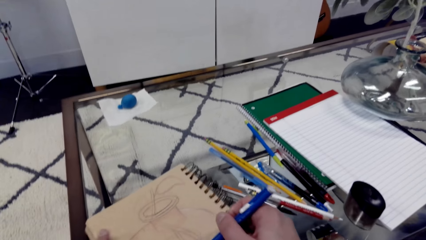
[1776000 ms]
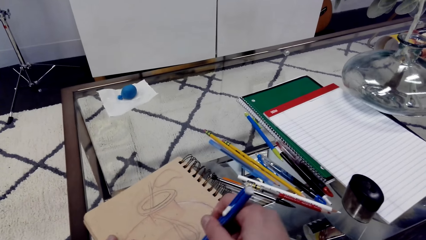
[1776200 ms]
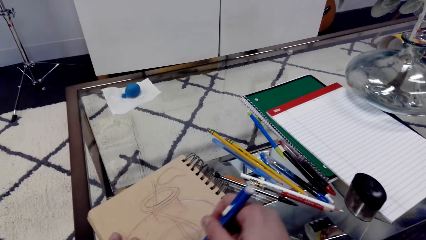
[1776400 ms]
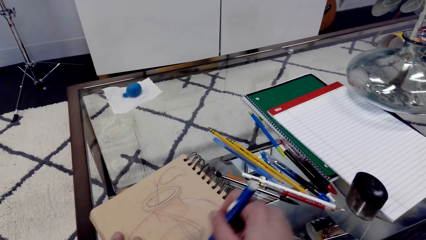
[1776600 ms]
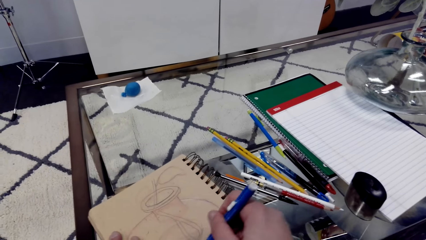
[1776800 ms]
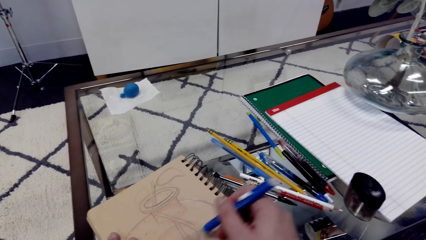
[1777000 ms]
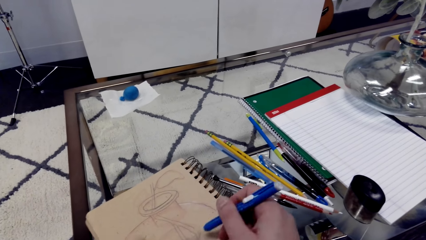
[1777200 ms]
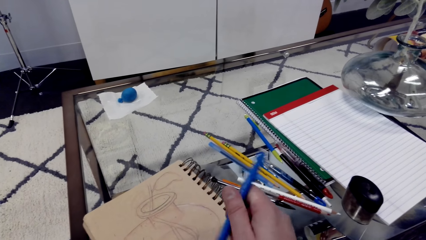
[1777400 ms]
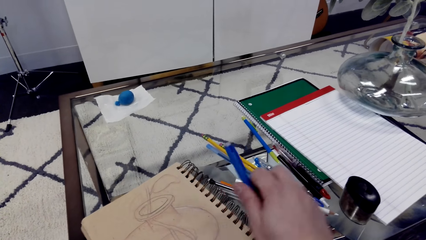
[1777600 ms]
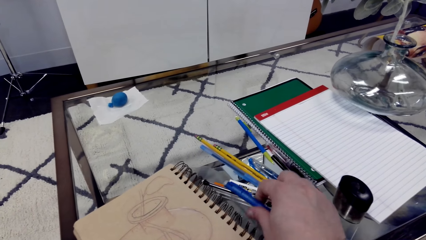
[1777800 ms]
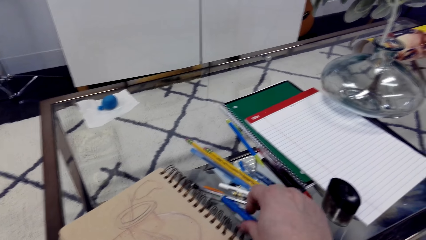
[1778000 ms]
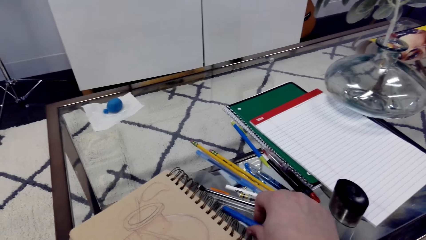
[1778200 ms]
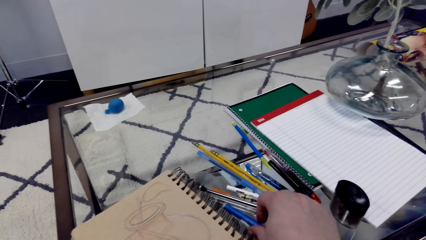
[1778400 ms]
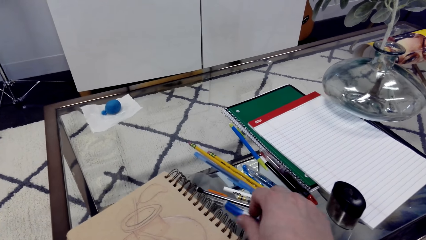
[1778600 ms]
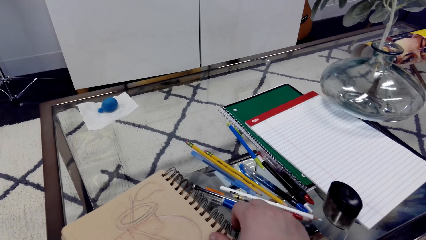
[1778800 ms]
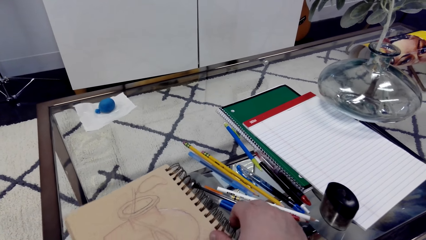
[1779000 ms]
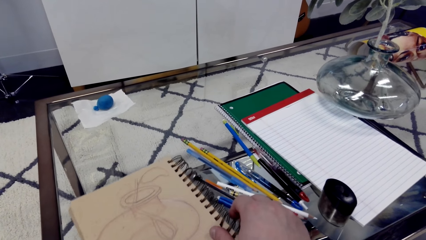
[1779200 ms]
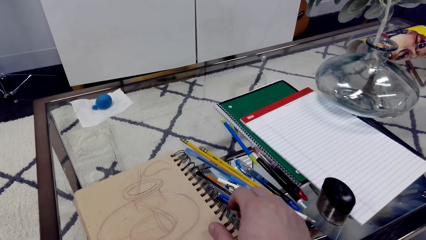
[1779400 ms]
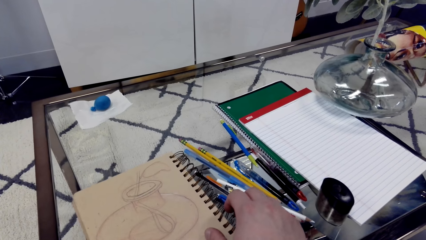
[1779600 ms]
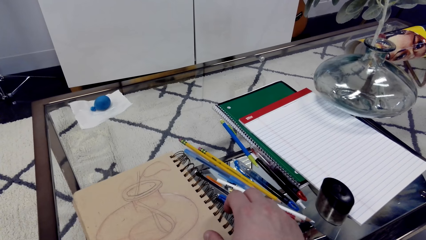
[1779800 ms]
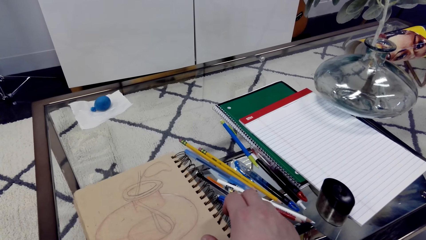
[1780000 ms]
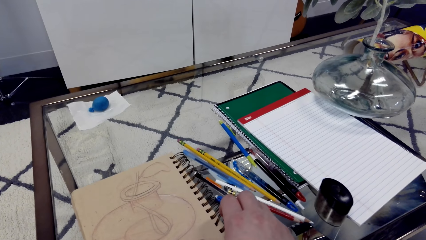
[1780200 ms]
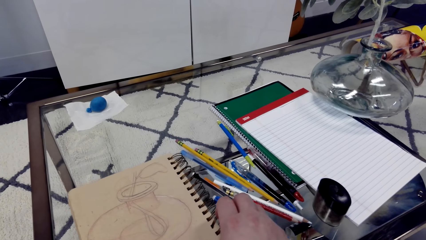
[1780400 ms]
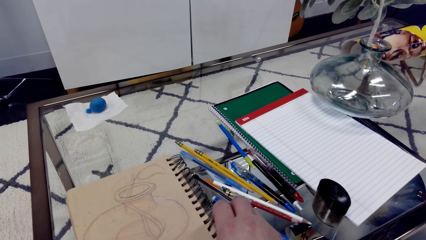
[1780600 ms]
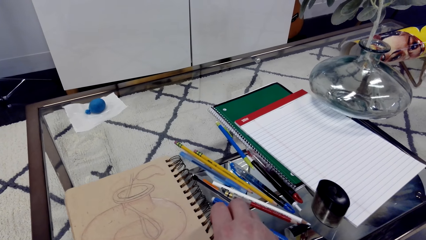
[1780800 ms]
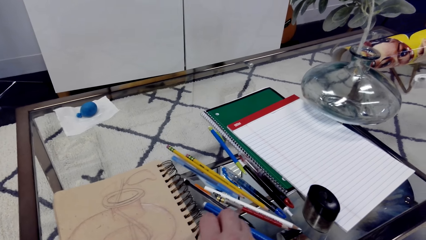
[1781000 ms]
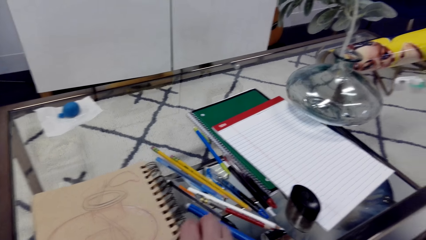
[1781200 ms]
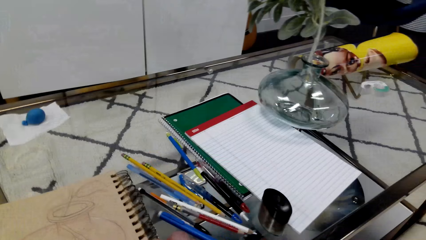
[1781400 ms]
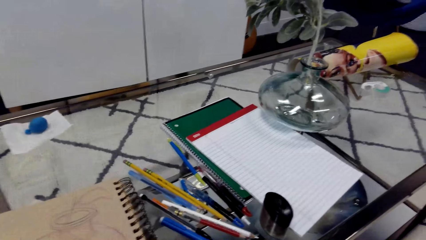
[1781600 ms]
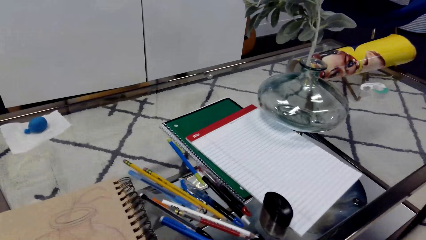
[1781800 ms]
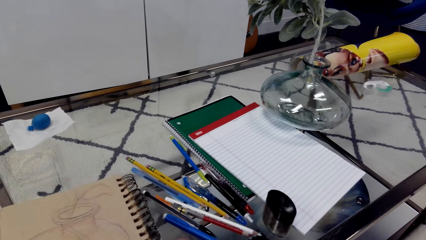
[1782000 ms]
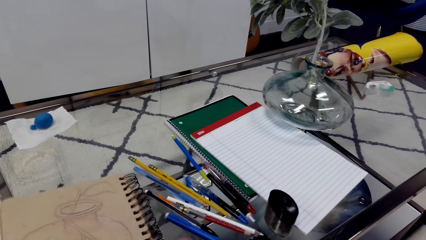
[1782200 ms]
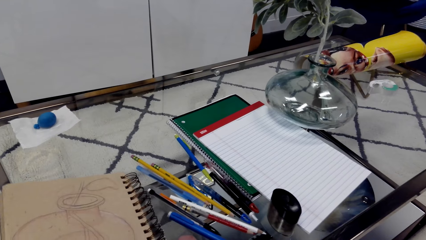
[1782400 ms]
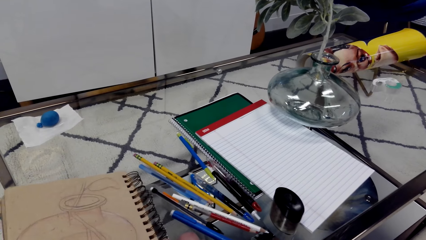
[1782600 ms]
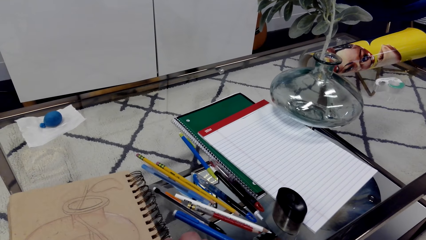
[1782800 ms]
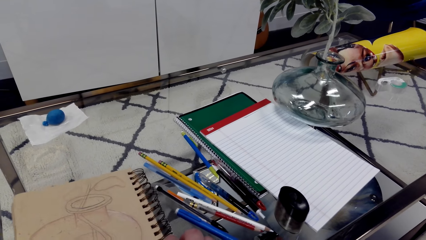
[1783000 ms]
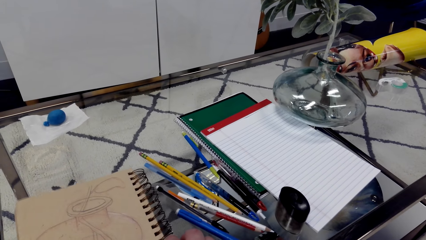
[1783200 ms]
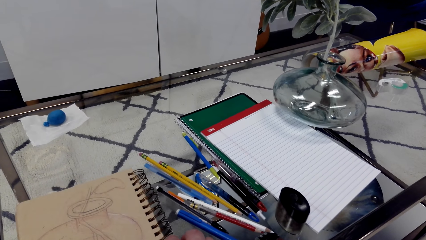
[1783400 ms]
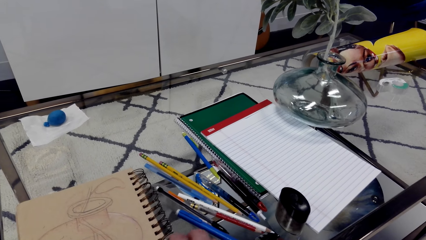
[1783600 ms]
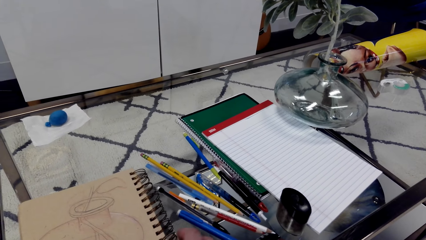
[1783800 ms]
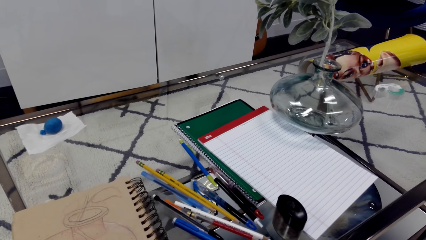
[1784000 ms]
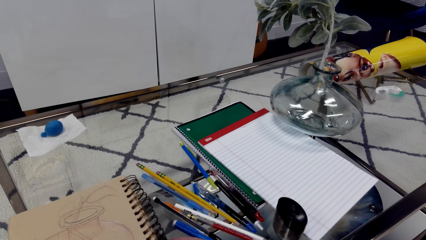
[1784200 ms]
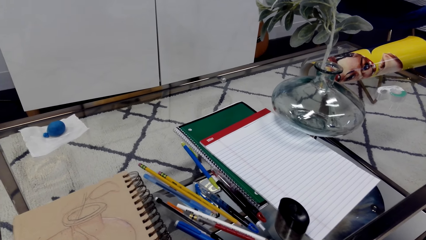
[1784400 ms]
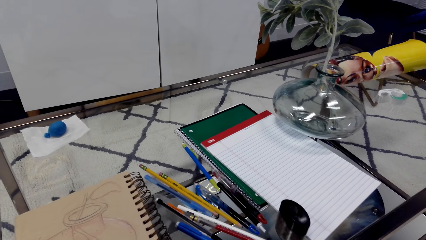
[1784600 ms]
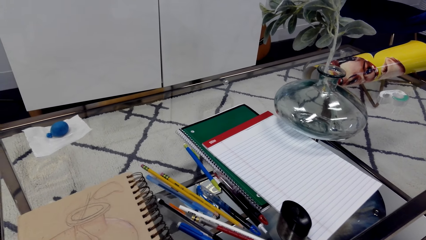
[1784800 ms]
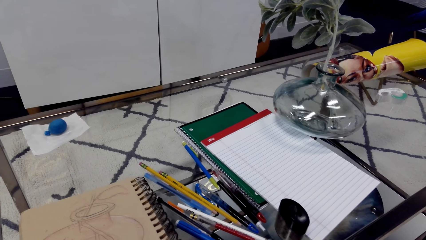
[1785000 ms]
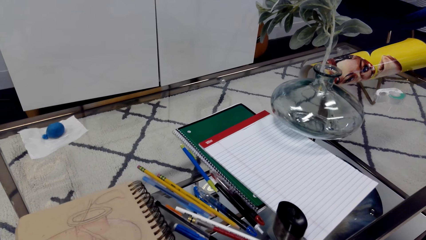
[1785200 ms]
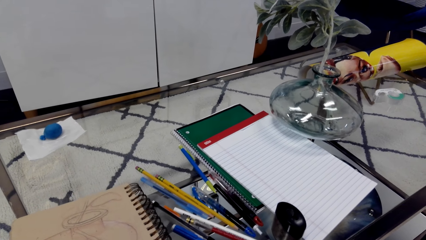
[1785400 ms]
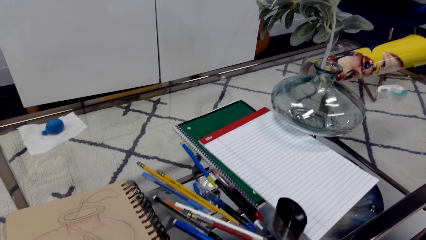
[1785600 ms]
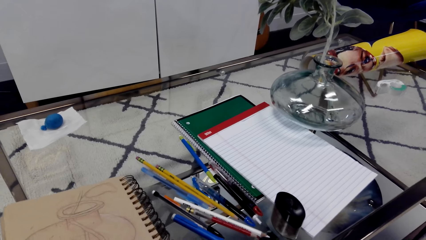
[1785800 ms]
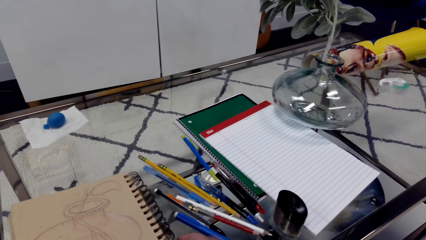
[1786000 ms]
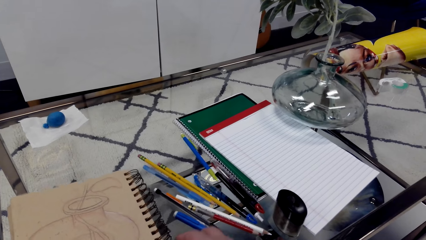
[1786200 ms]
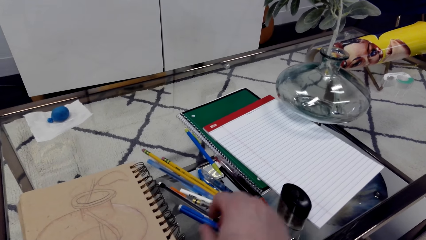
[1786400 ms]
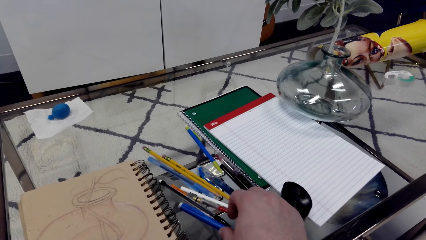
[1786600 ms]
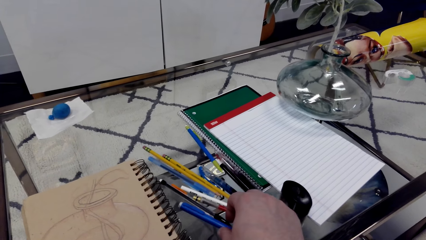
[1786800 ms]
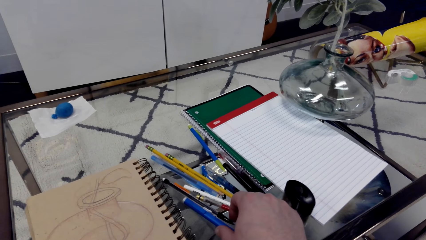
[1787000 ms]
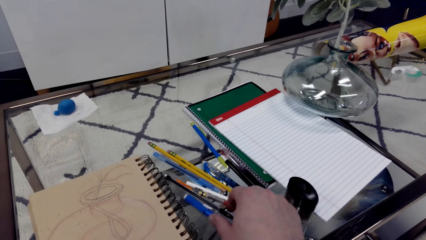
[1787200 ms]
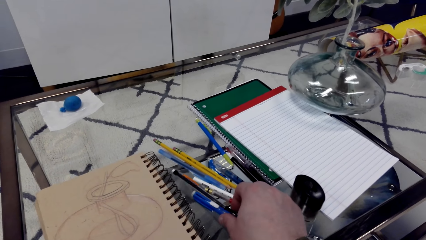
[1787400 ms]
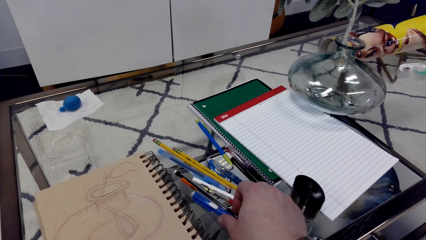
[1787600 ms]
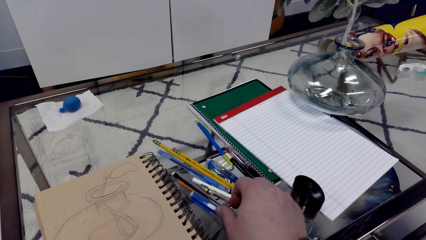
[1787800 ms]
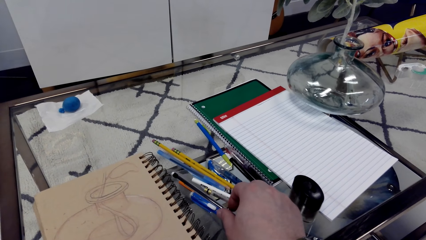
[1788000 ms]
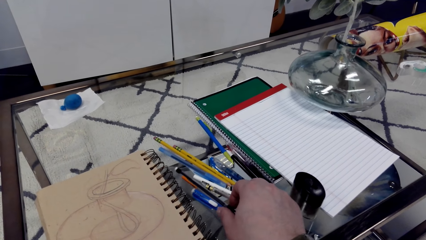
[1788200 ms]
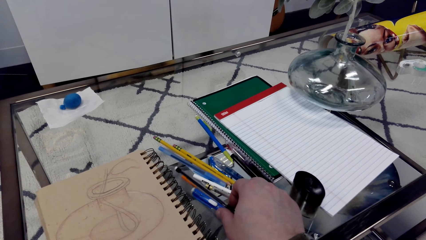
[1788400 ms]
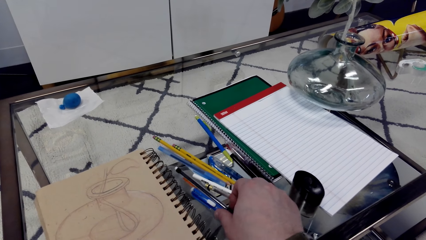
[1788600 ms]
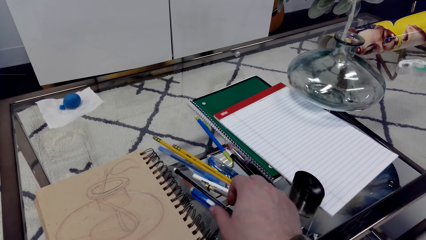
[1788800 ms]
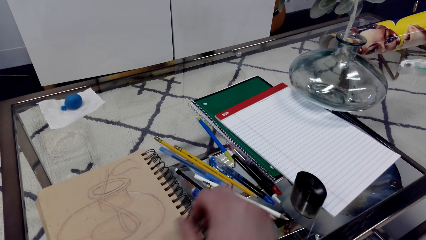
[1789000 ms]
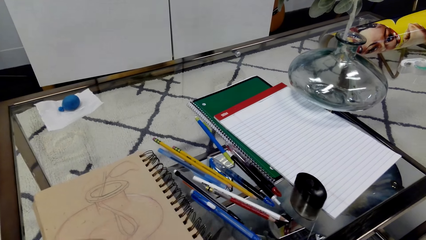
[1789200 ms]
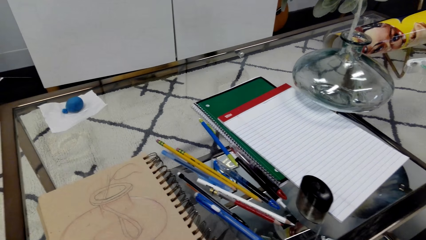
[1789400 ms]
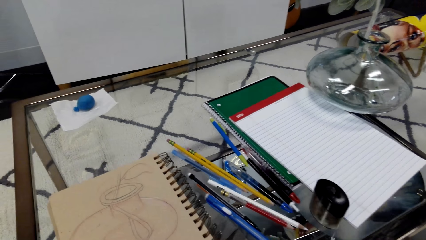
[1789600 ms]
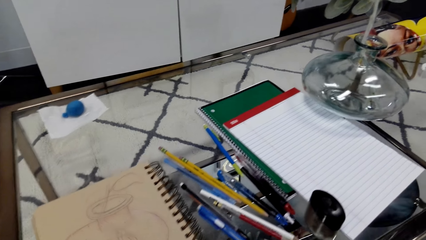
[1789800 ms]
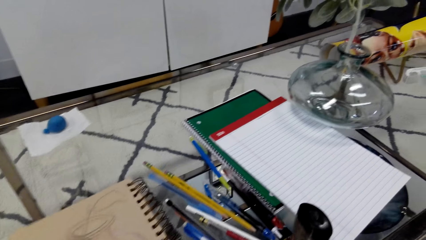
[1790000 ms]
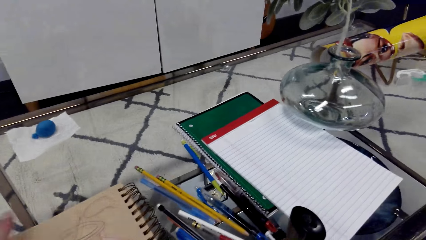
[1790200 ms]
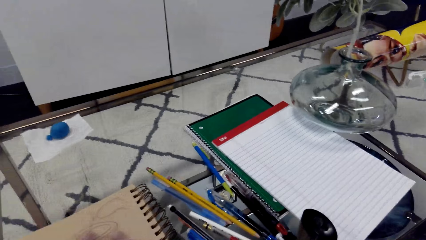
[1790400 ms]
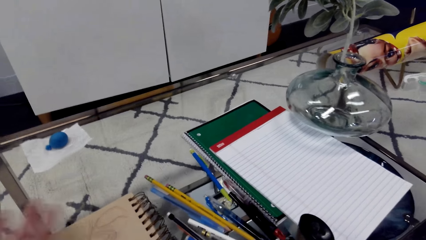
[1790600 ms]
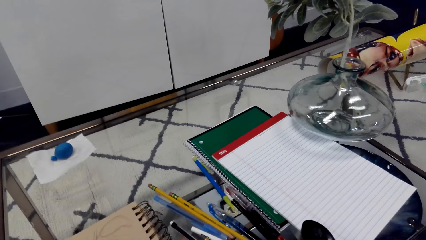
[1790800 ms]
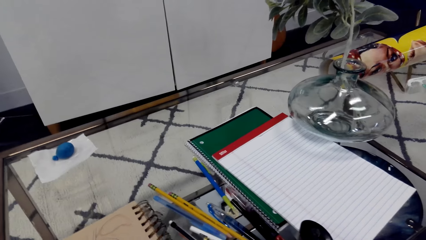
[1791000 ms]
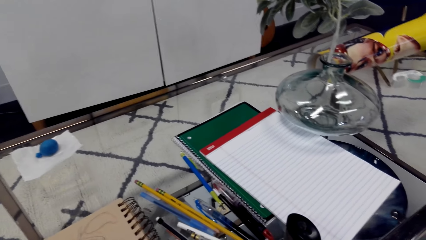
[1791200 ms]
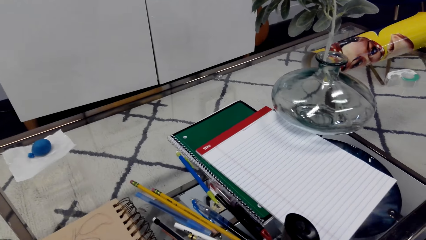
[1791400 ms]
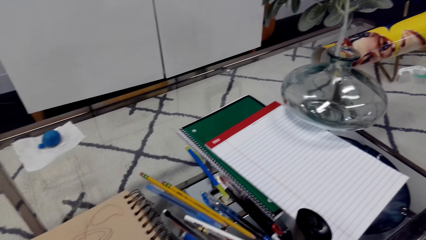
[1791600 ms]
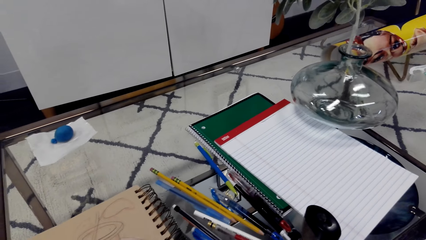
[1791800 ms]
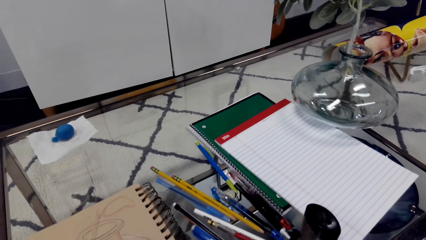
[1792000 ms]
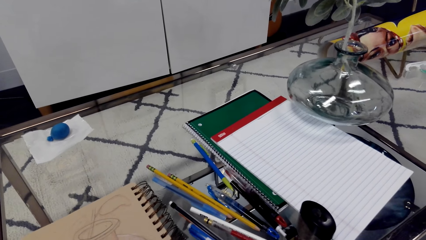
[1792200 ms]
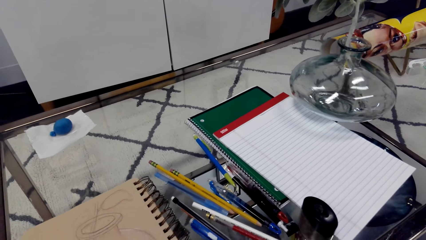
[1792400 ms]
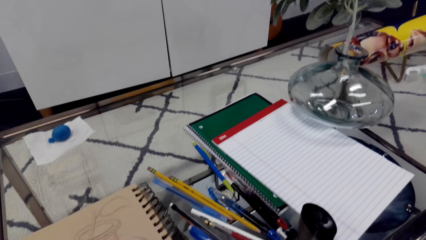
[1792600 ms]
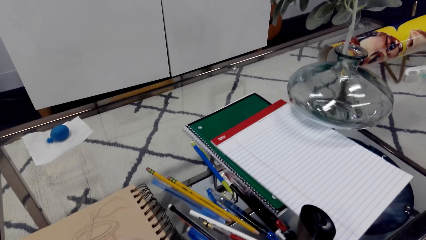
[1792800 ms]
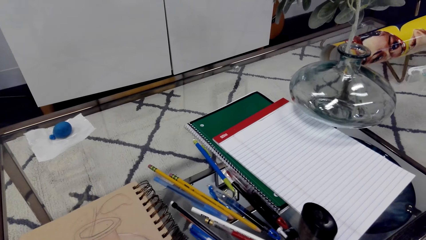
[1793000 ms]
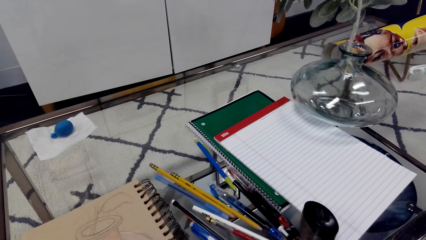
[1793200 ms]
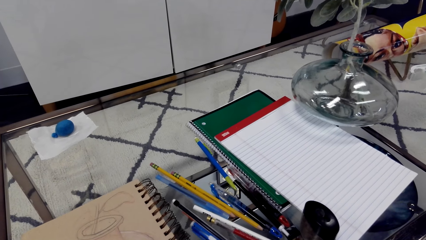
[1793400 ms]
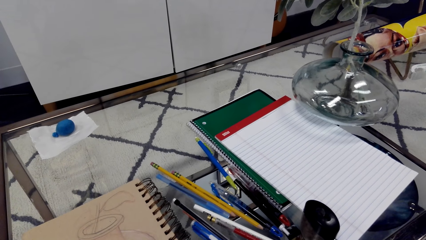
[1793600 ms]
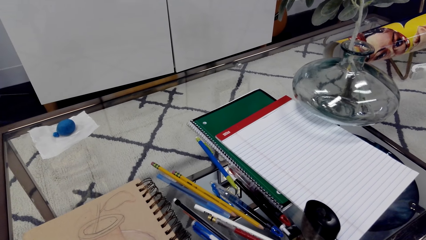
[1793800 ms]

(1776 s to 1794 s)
The camera wearer draws on the book using a pen. He paints the sketch with the pencil. He puts down the pencil. He holds the book. He moves the book. He looks at the sketch in the book. He touches the pencil. He touches something. He wipes the book with his hand.
